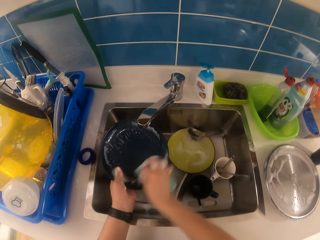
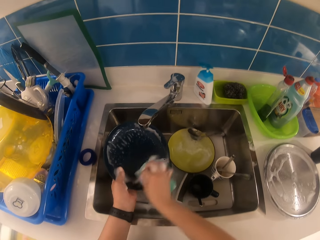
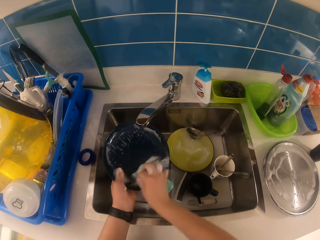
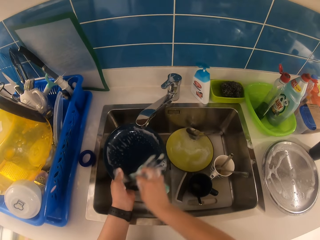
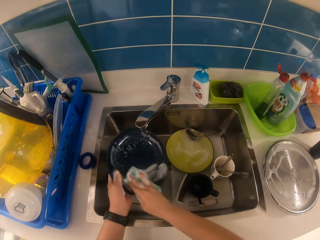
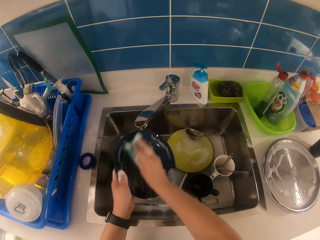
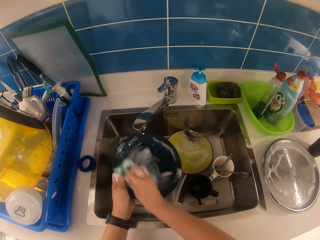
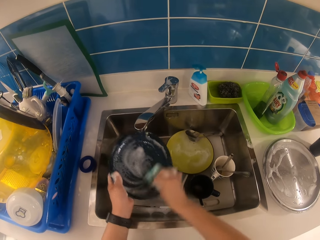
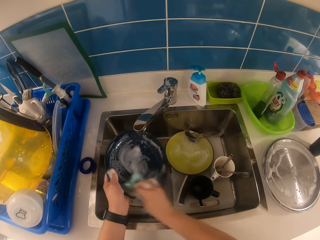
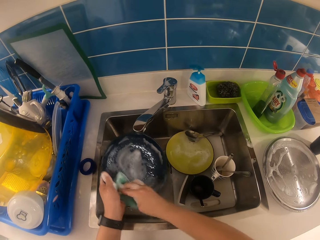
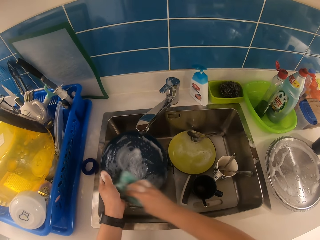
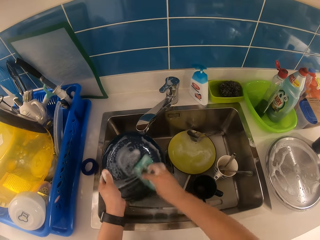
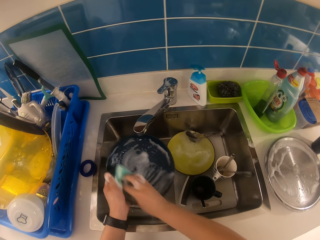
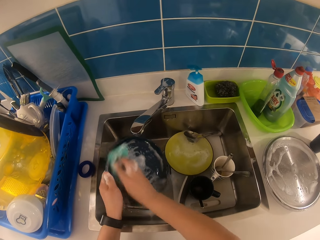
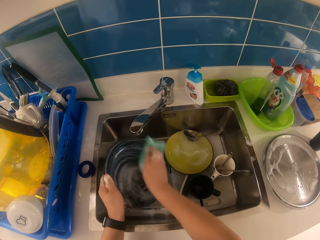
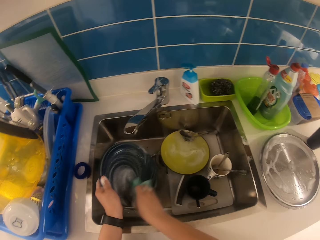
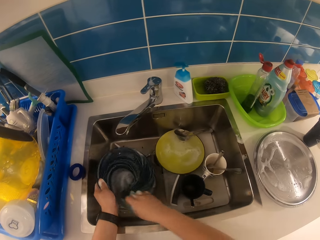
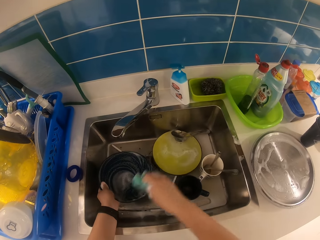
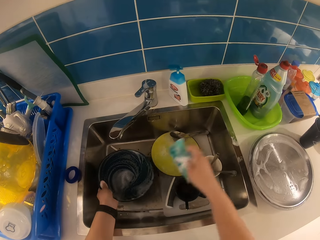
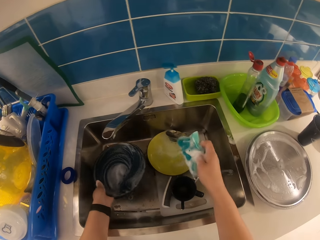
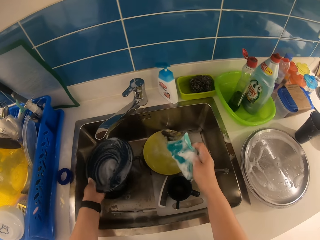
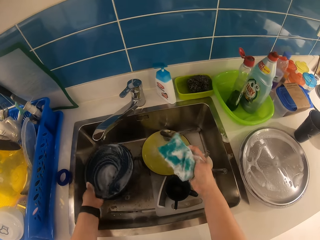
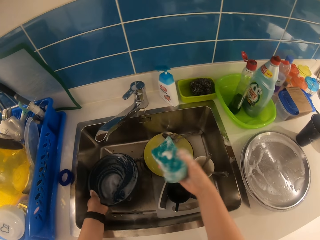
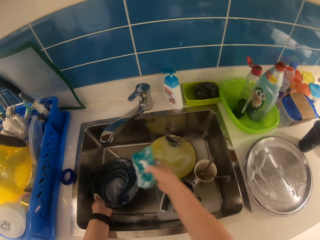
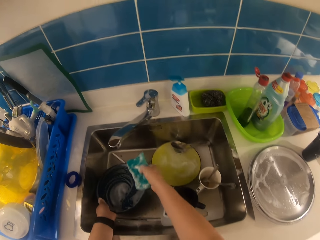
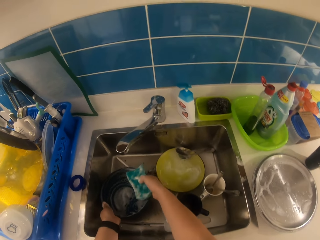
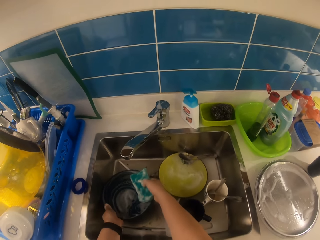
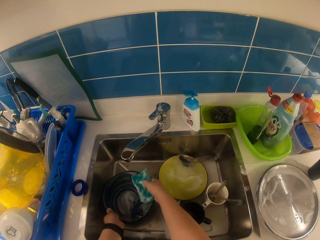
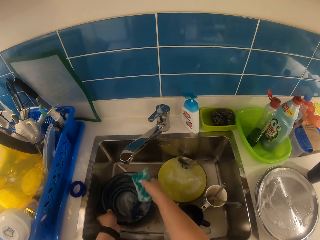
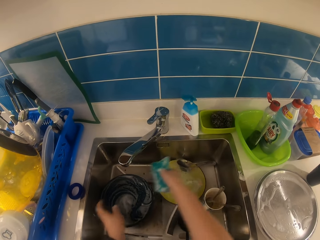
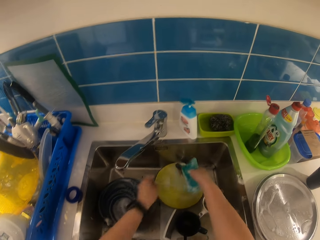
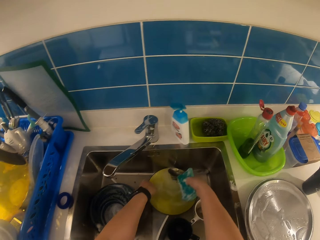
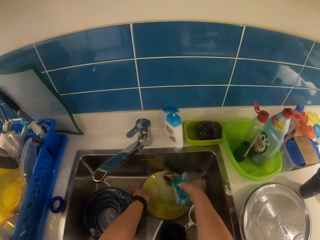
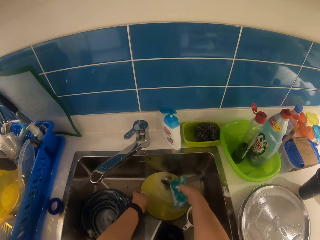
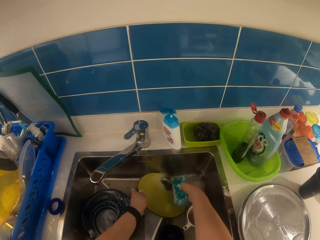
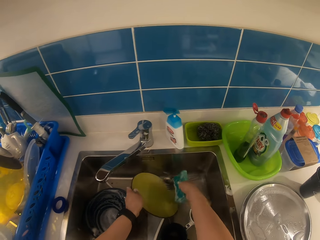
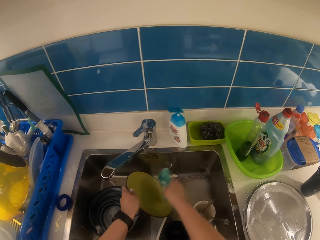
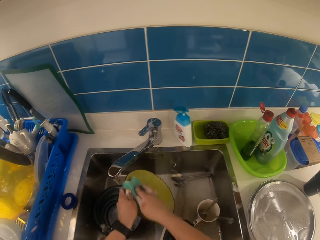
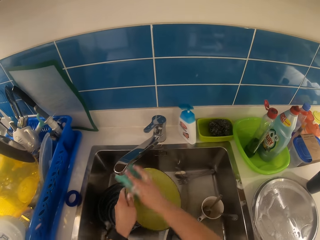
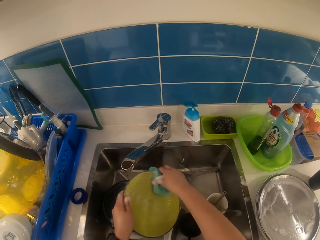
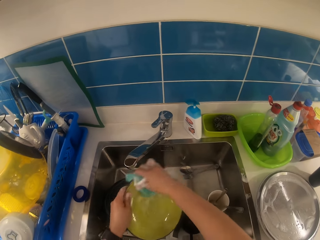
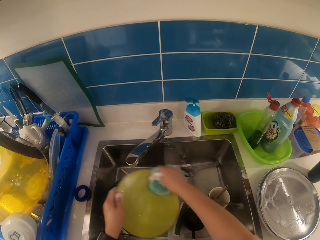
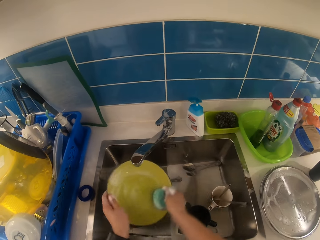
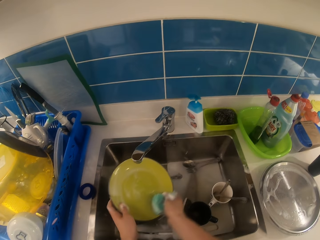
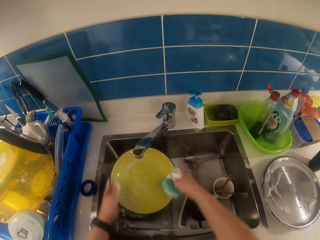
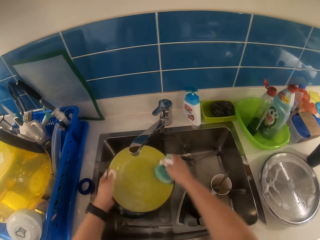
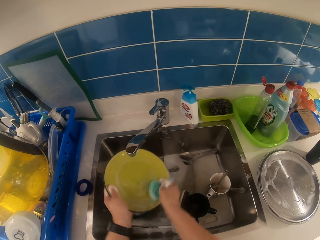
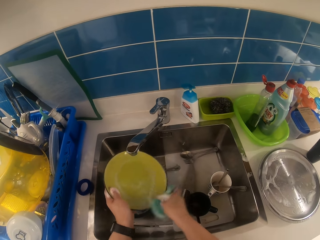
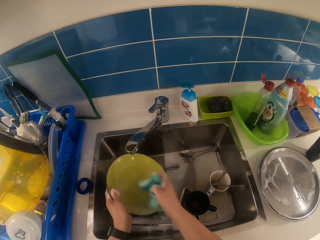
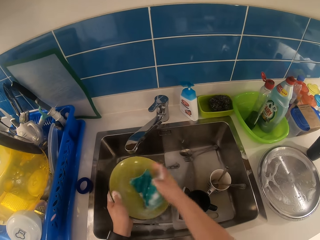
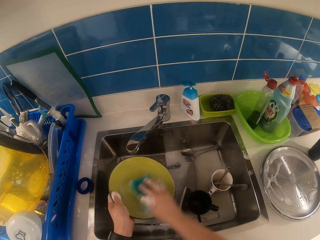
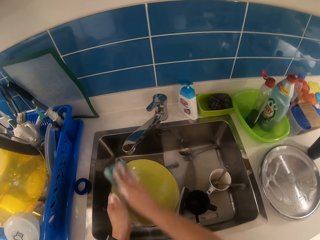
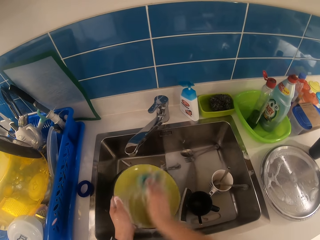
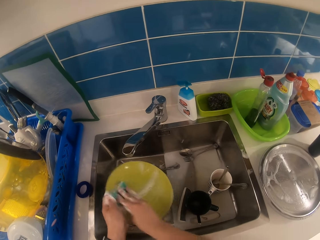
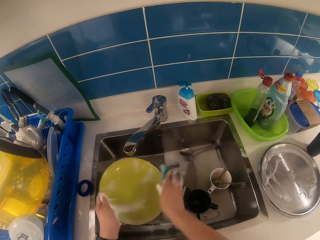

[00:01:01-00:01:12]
The camera wearer drops the plate in the kitchen sink with his left hand. He adjusts the plate in the kitchen sink with both hands. He picks up a plate from the kitchen sink with his left hand. He washes the plate with the sponge in his right hand.

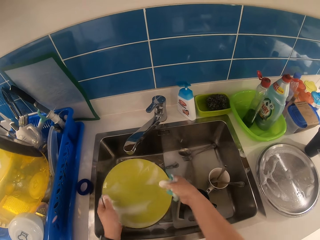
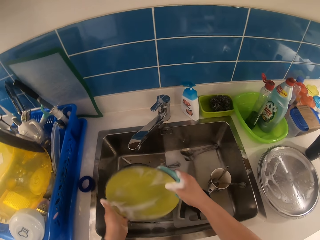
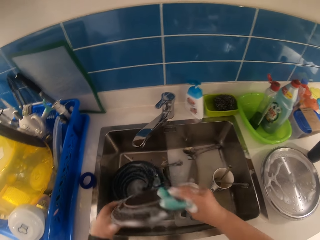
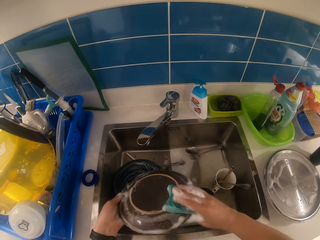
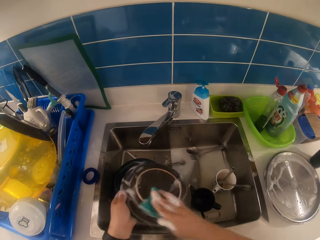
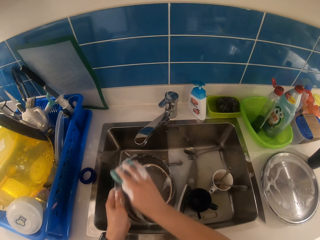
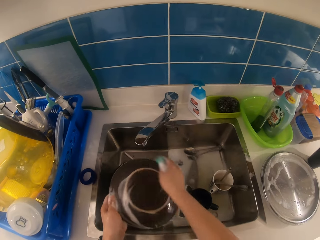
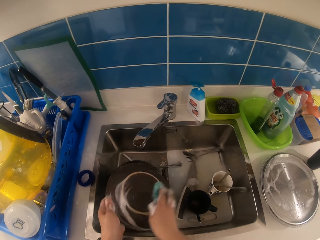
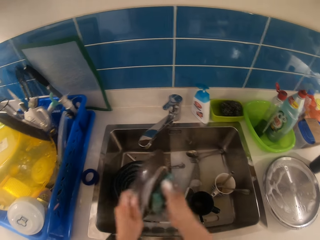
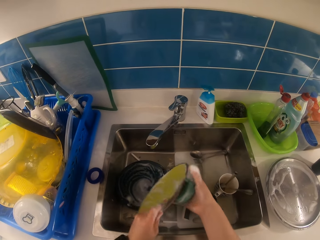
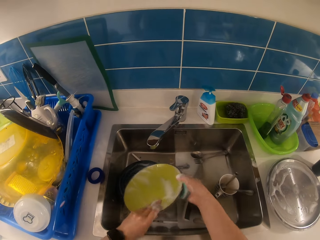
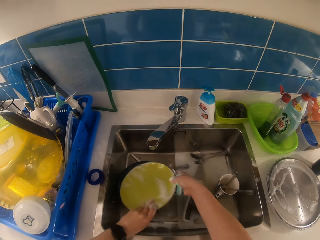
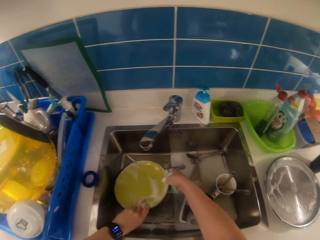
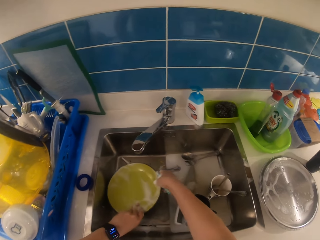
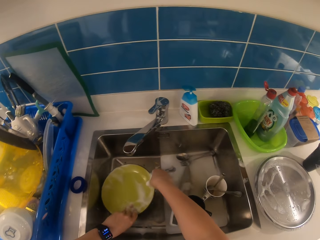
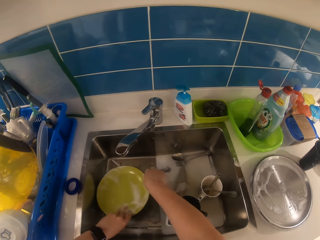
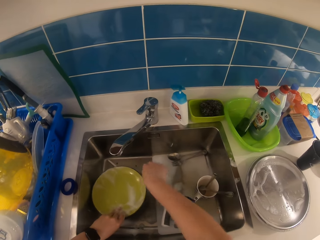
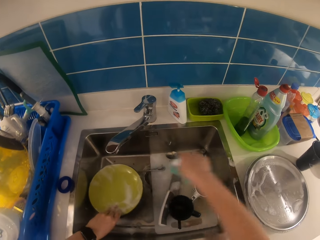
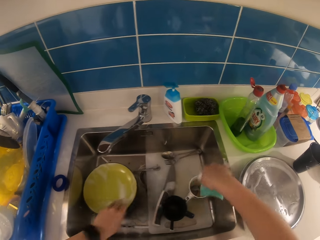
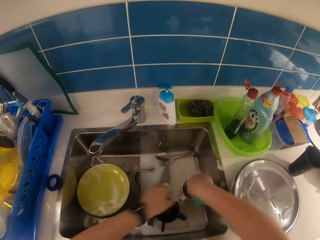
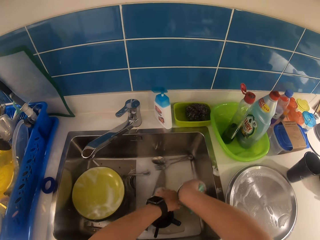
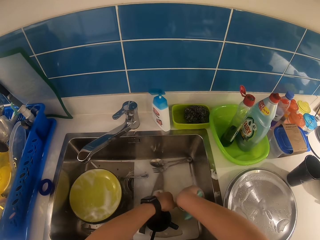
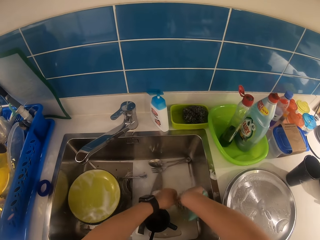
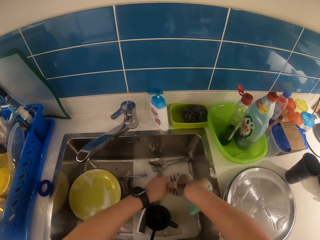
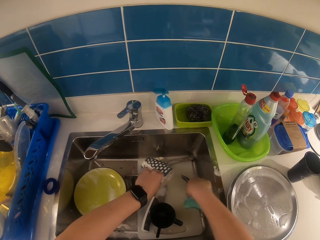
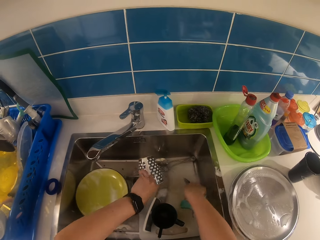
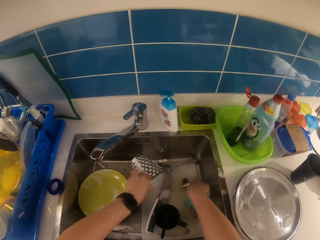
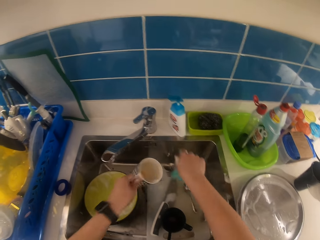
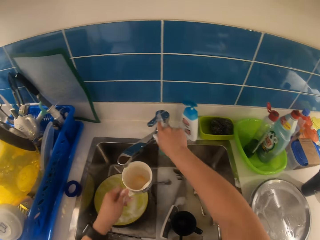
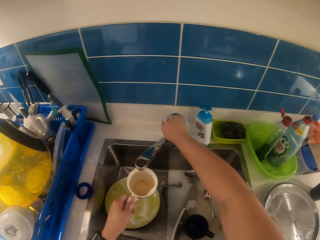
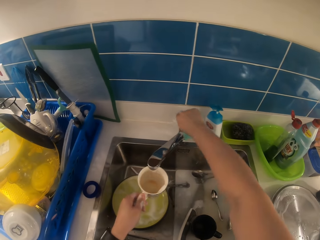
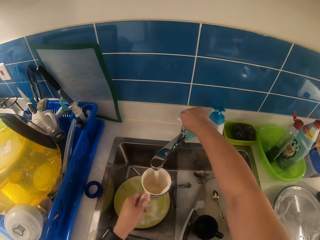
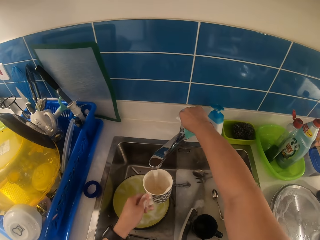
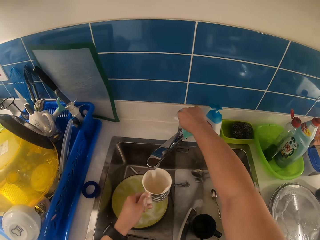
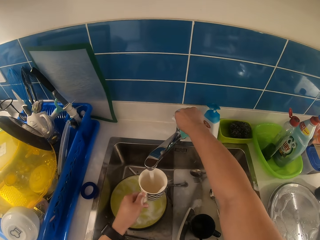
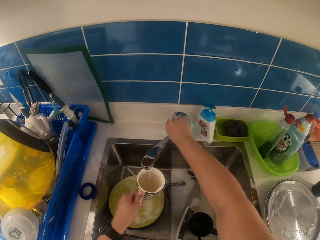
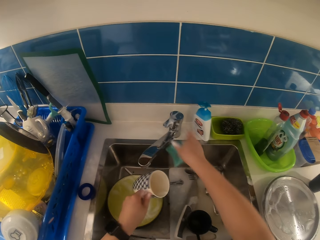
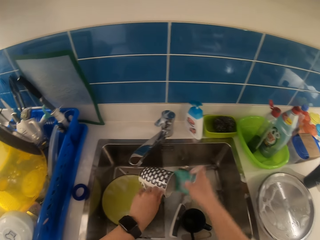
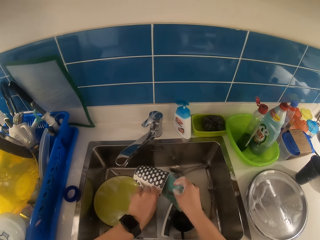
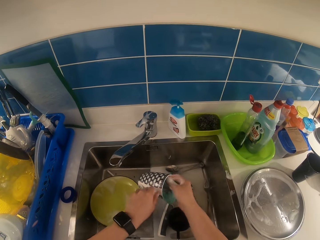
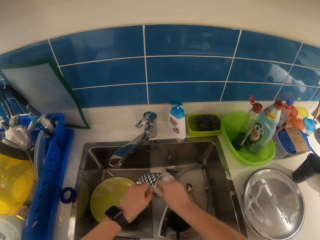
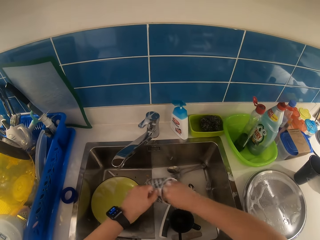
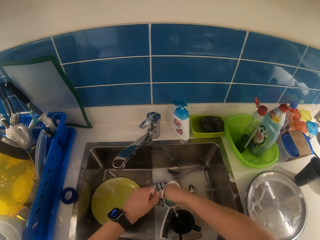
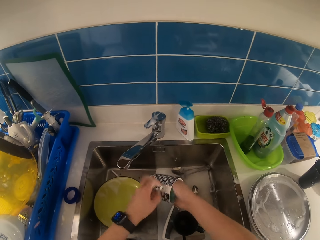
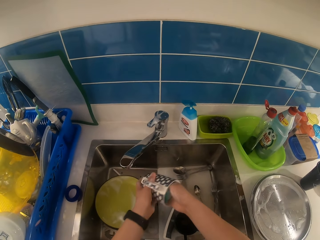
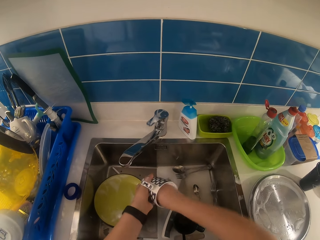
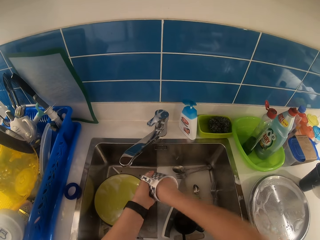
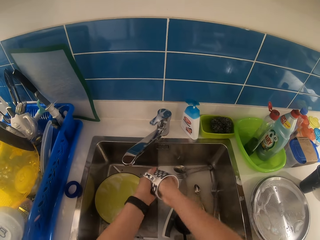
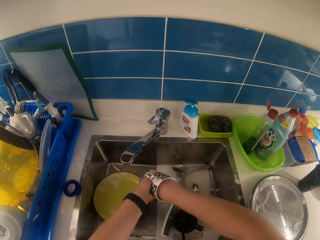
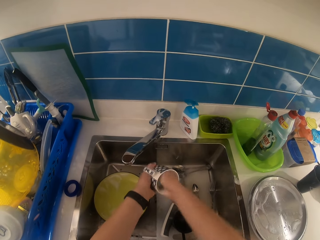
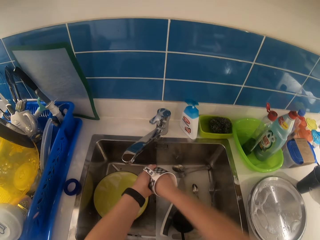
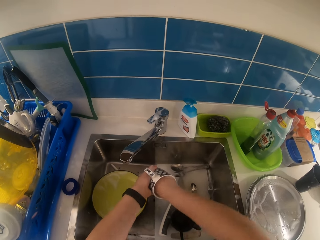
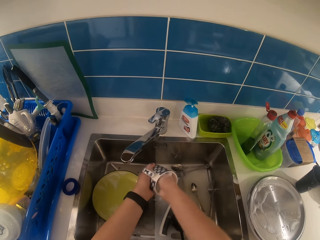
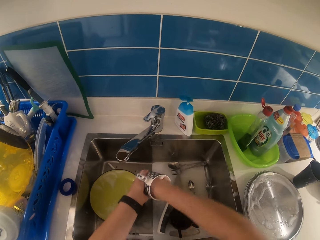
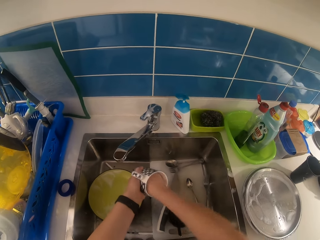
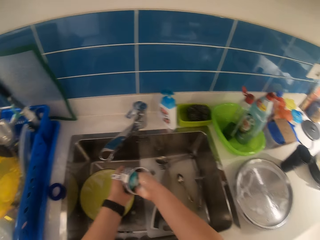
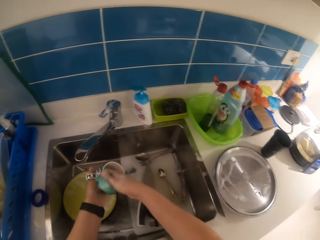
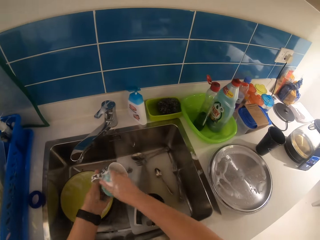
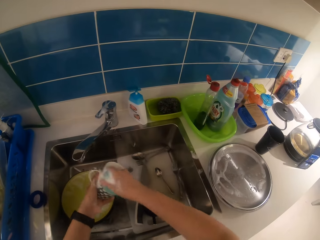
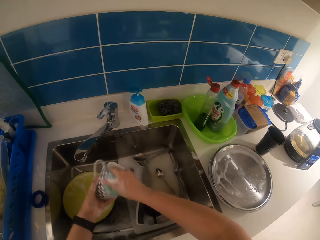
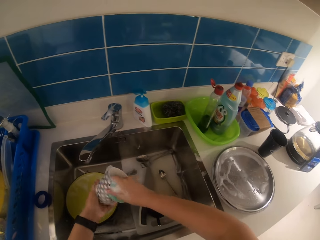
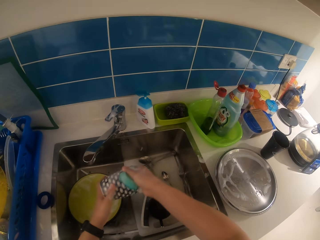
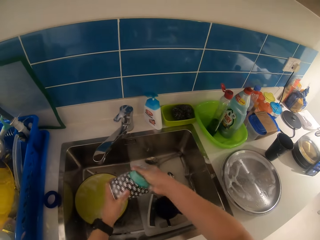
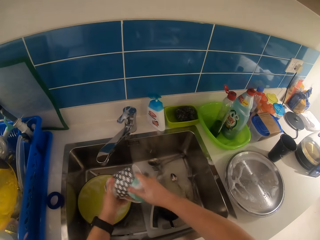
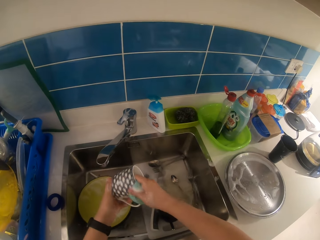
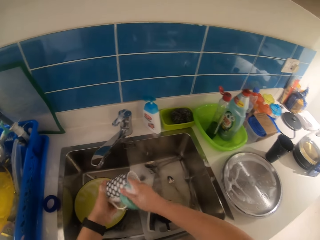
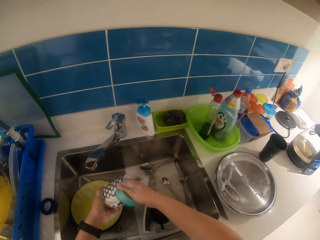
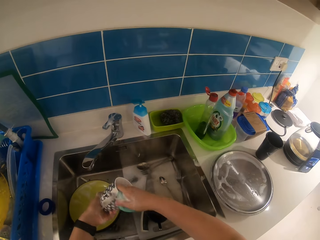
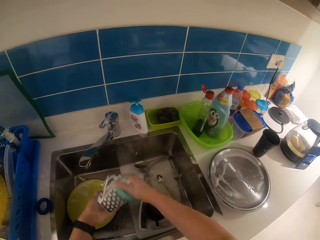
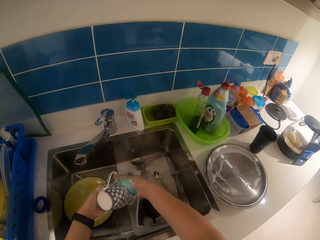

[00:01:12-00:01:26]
The camera wearer turns the plate. He drops the plate on the plate in the kitchen sink with both hands. He removes spoons from a mug in the sink with his right hand. He picks the mug from the kitchen sink with his left hand. He places the spoons in the kitchen sink with his right hand. He puts the mug in his left hand under the tap. He turns on the tap with his right hand. He puts water in the sink. He turns off the tap with his right hand. He washes the mug with the sponge in his right hand.
